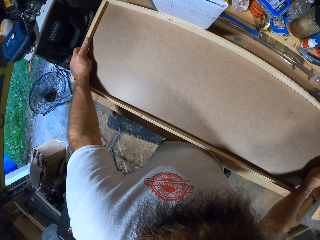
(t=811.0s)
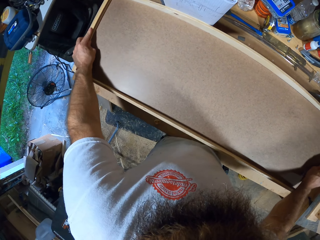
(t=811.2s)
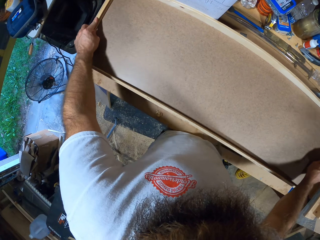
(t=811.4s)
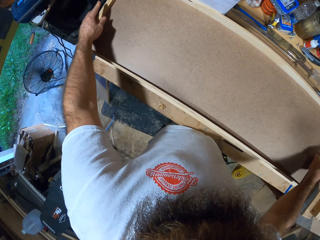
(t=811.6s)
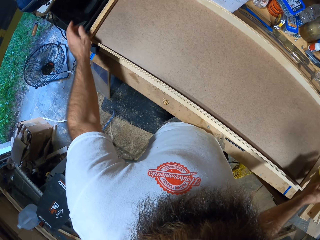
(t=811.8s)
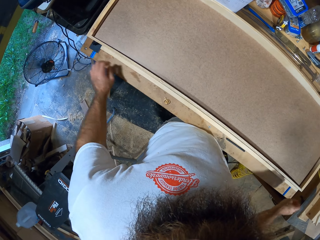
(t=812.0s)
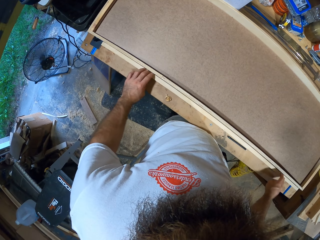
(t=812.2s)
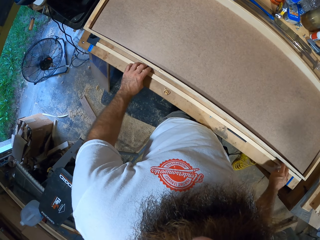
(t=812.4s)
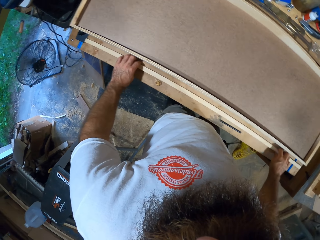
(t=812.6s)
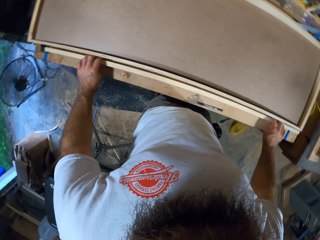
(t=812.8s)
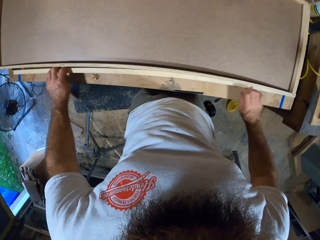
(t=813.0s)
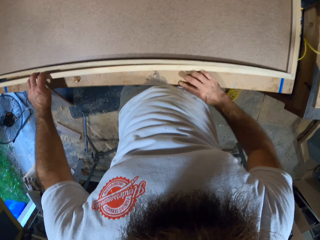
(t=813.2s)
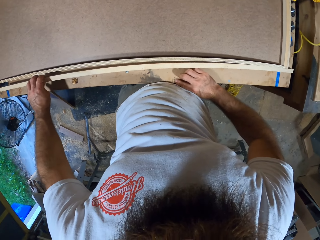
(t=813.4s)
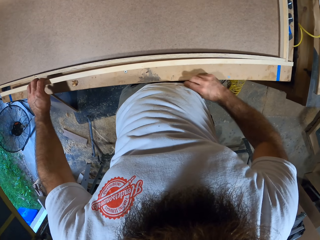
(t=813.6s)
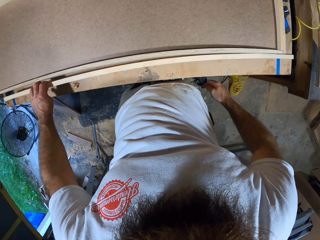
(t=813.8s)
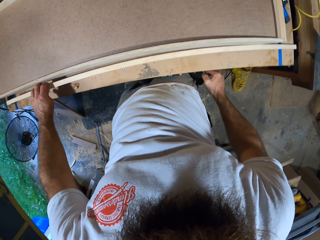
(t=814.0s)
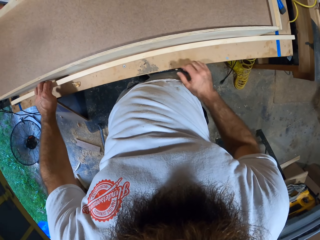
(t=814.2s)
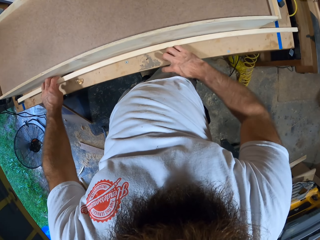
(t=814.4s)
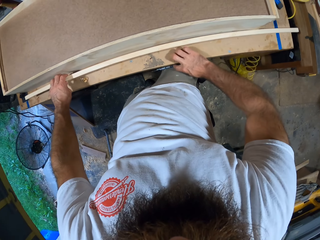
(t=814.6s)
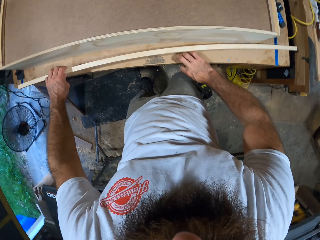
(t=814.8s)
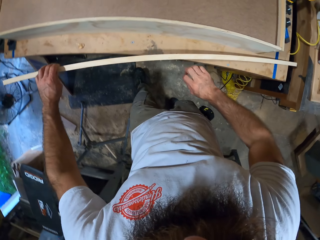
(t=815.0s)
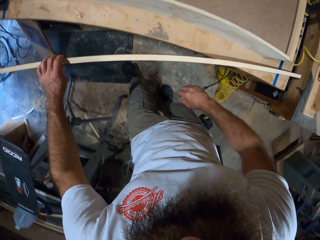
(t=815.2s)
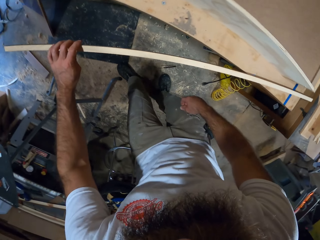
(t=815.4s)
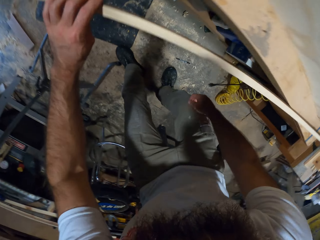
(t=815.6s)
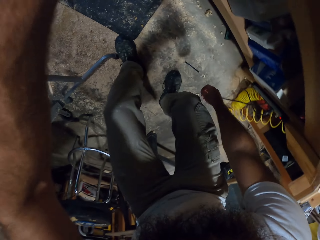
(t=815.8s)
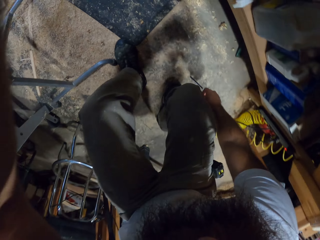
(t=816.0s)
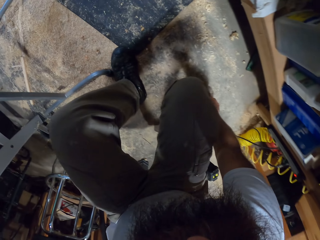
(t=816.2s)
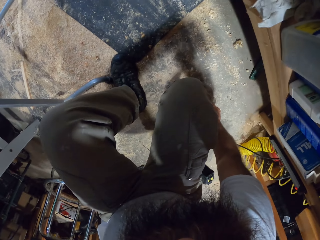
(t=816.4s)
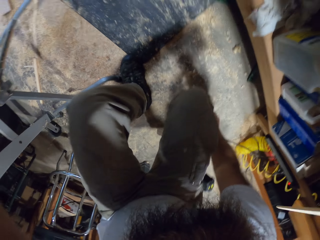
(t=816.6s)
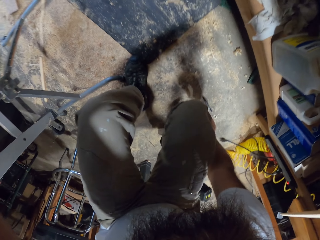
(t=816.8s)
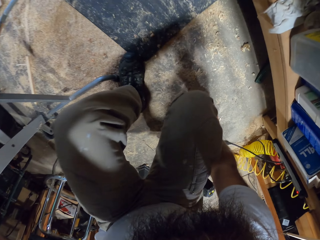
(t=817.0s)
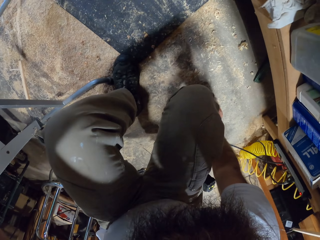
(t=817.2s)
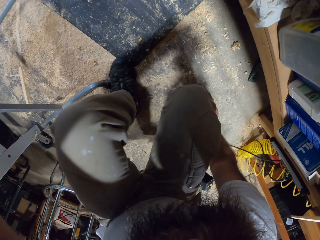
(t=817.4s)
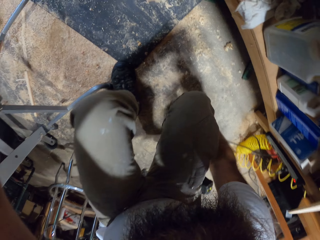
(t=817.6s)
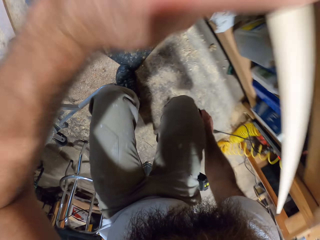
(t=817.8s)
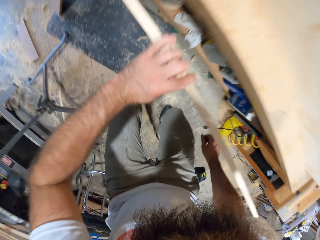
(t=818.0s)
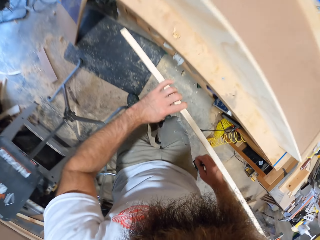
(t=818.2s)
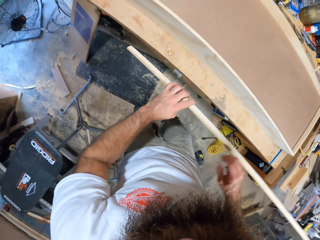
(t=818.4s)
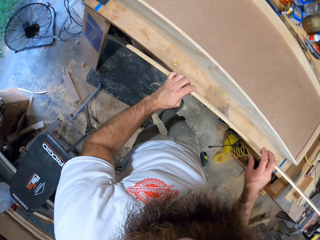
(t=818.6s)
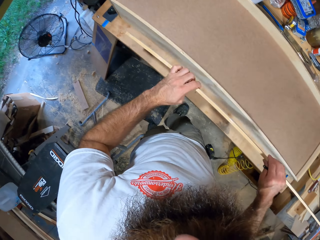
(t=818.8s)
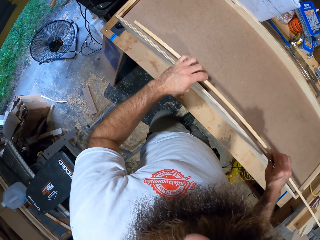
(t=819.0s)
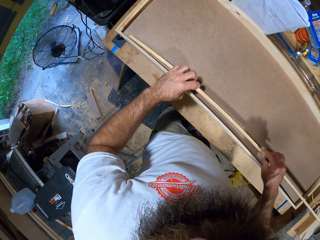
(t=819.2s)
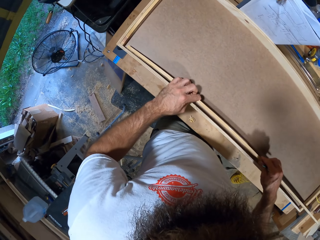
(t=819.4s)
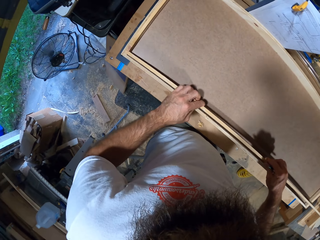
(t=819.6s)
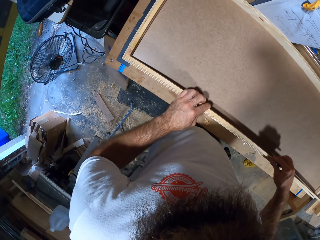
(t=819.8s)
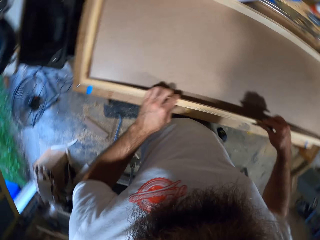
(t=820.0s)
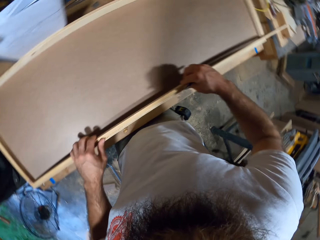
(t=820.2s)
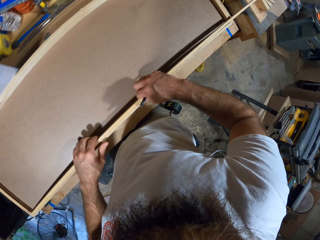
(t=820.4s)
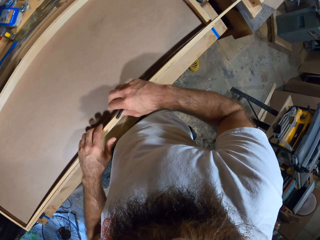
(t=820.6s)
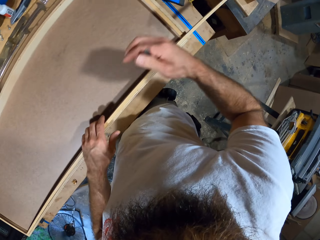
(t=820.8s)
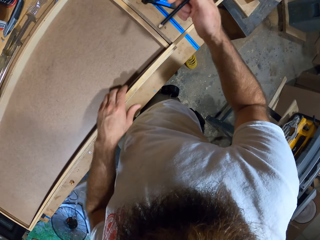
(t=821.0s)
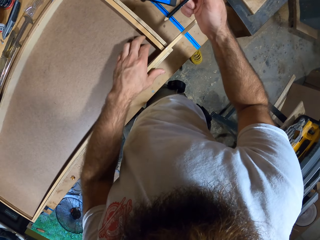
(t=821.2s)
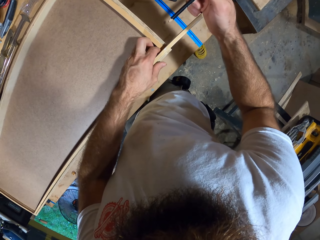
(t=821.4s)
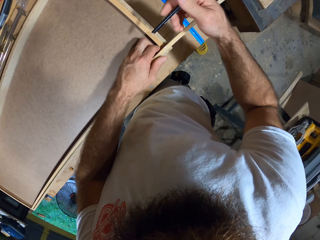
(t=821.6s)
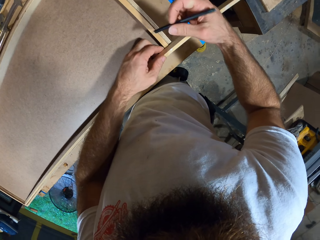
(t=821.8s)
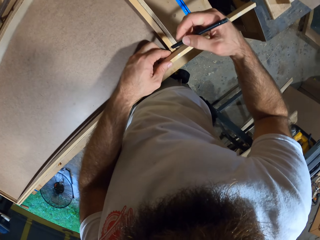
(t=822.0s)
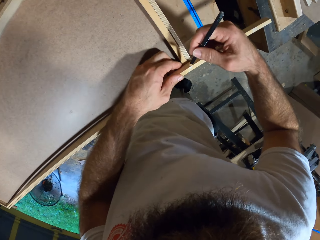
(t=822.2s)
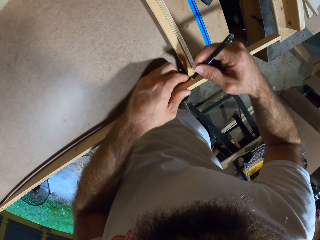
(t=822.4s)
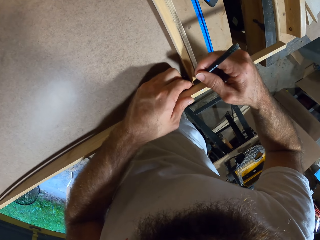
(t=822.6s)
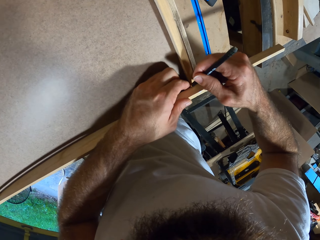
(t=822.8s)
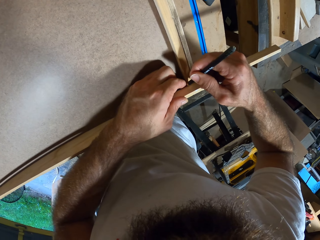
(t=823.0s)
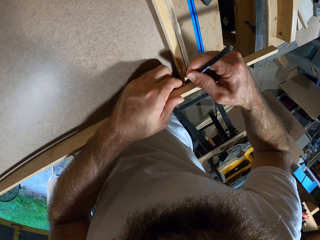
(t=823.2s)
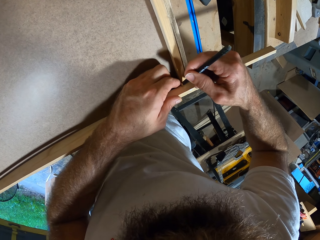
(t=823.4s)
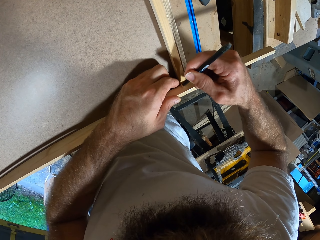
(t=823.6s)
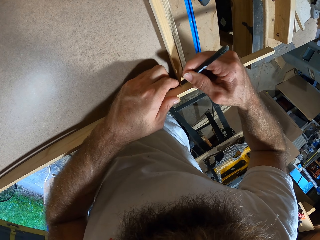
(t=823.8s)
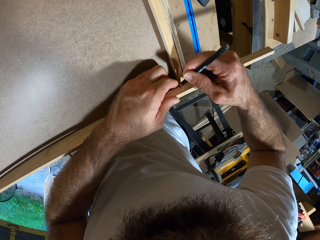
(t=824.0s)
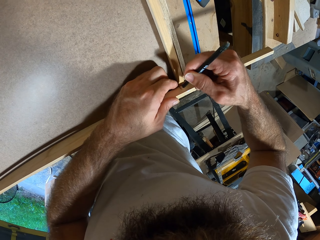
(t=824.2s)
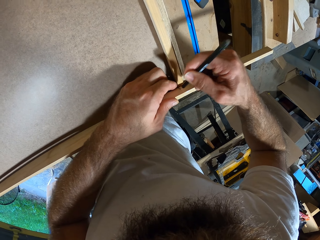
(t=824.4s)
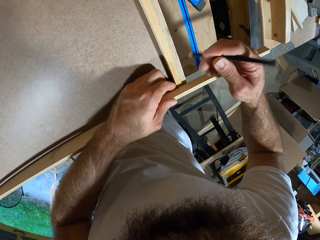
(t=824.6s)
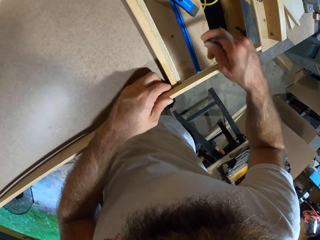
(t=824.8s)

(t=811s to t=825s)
The camera wearer picks up the piece of wood from the table with his left hand. He picks up the pencil from the floor with his right hand. He places the piece of wood on the box with both hands. He marks the piece of wood with the pencil in his right hand.

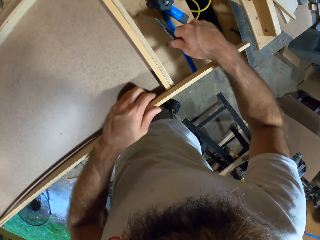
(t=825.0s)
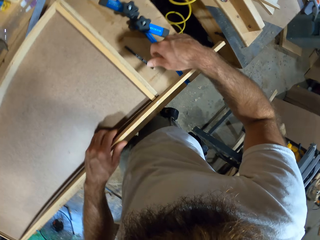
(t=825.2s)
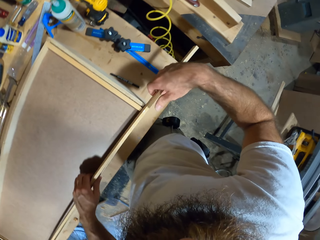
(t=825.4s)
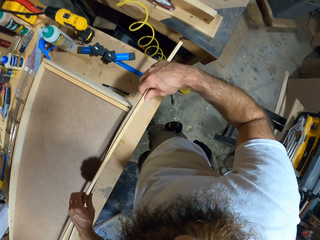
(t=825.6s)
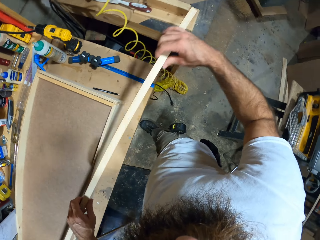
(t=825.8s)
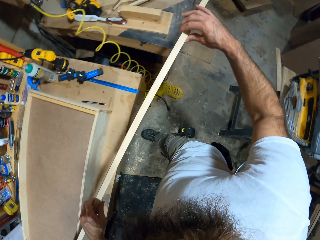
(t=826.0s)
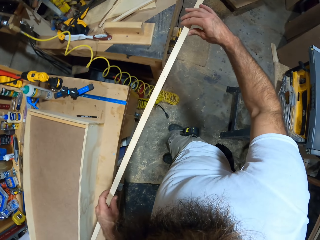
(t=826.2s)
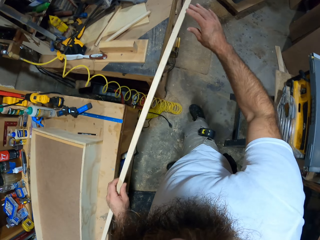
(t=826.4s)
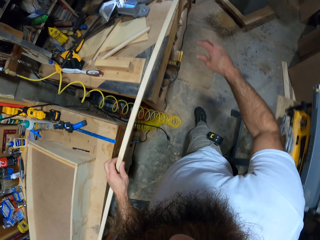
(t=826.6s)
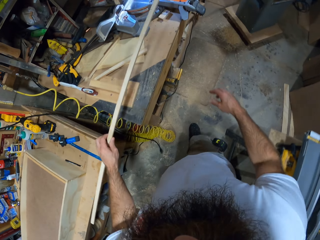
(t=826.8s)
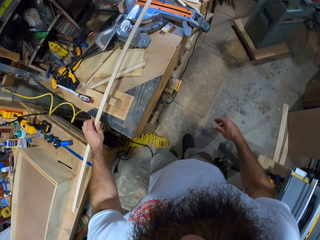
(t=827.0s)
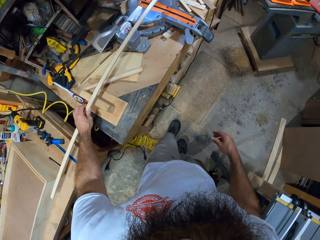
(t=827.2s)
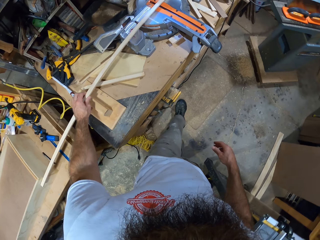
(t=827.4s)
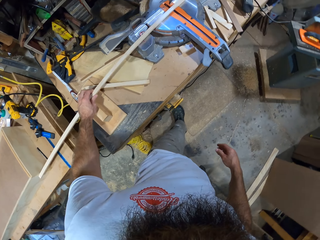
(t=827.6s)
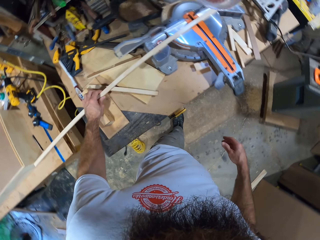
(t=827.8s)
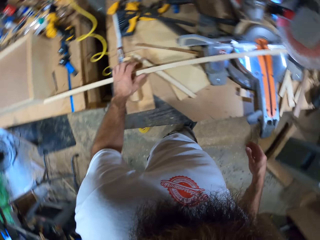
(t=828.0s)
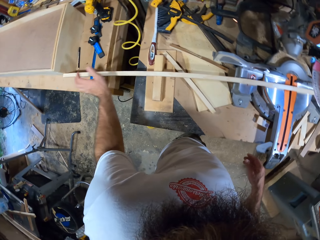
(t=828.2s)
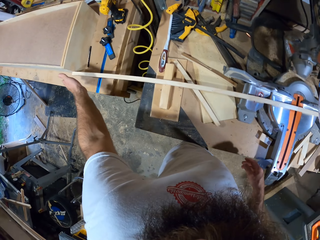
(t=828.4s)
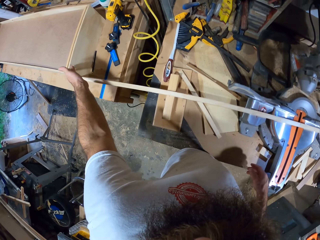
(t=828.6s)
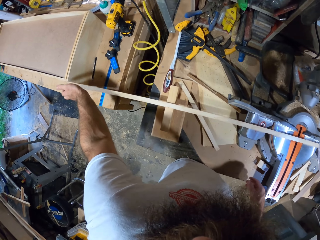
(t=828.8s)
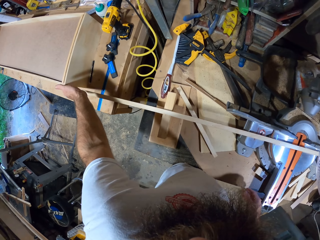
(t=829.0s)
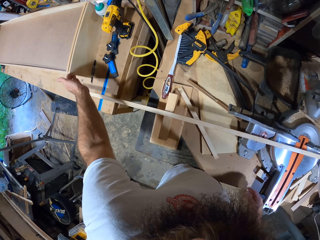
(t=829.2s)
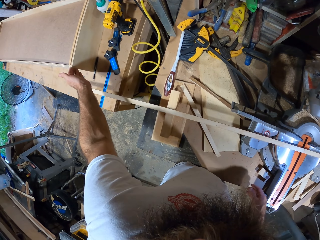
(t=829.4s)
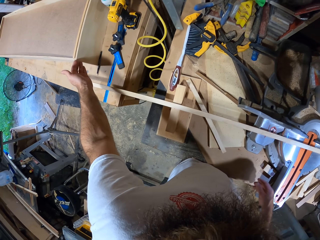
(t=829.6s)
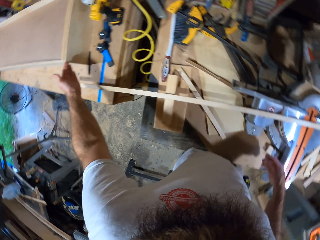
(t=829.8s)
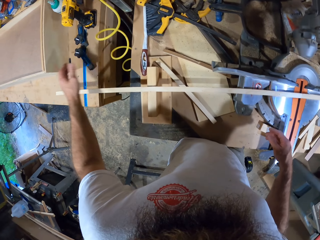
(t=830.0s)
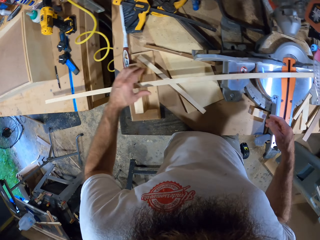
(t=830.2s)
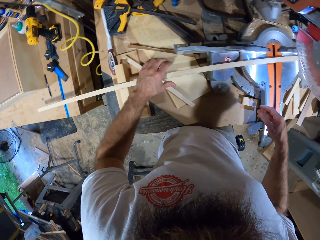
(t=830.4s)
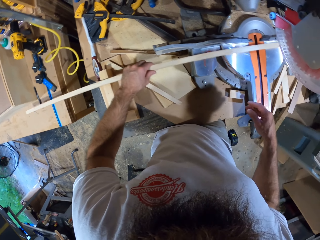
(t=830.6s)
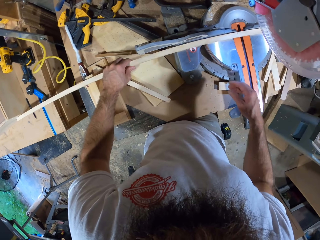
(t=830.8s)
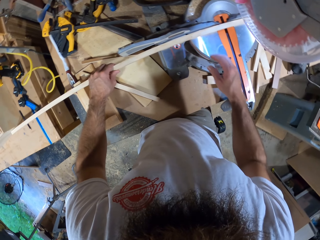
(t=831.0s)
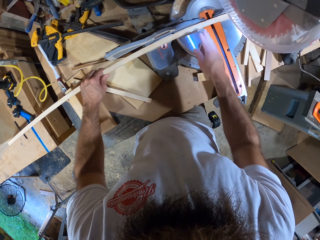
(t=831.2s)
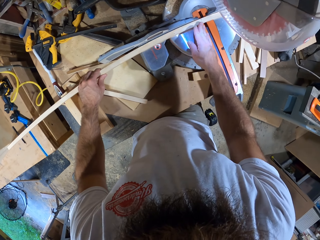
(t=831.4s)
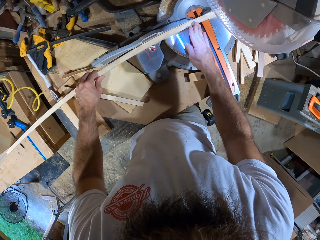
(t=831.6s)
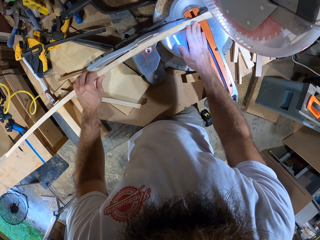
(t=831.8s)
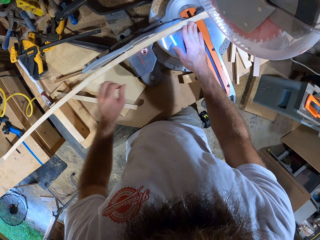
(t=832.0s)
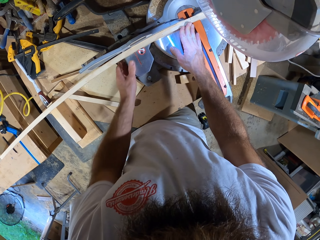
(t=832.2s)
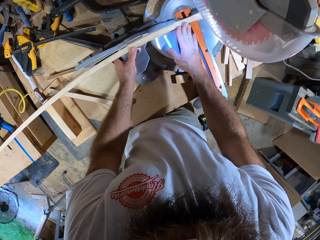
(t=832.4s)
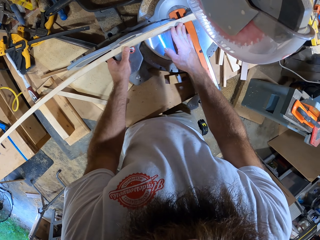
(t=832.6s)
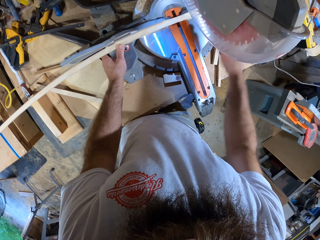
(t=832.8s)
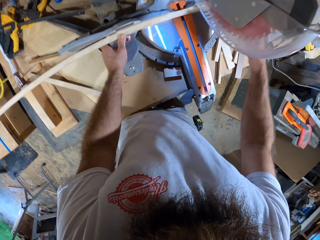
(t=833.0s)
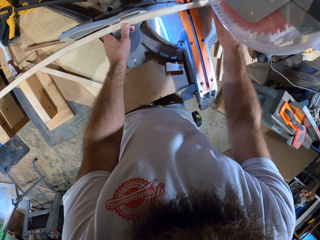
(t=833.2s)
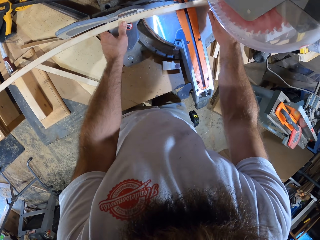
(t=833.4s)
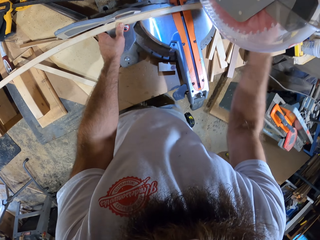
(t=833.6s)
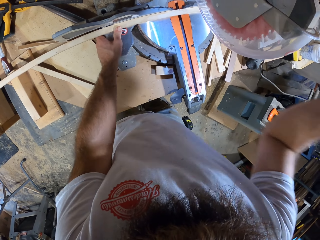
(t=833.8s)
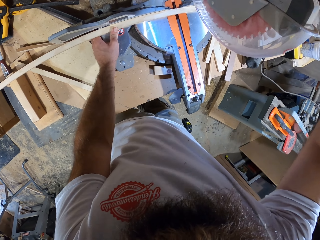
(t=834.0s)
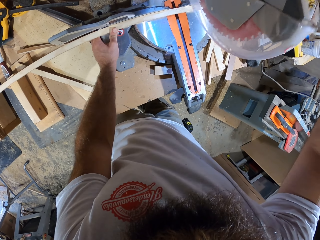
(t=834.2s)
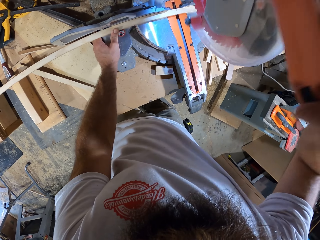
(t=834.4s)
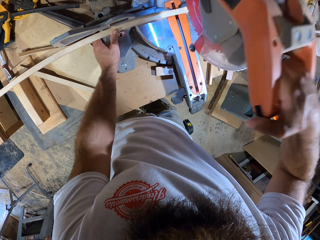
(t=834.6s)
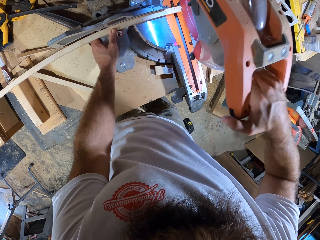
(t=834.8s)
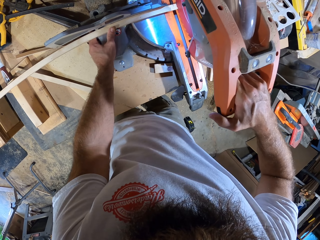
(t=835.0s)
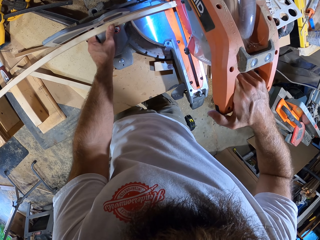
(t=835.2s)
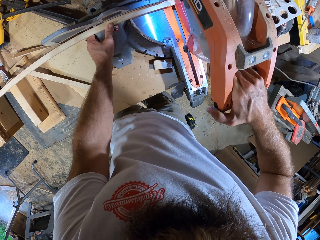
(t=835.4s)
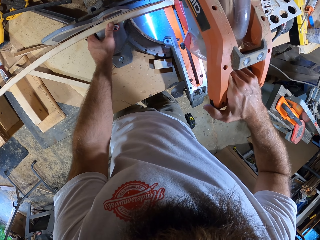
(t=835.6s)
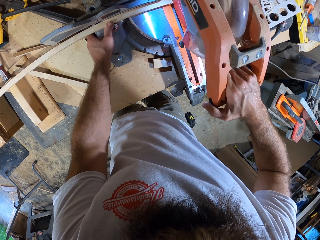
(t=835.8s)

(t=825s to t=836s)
The camera wearer takes the stick from the wooden box with his hands. He keeps the stick on a mitre saw table with his left hand. He adjusts the wooden box on the table with his left hand. He adjusts the stick on the mitre saw table with his left hand. He cuts wood. He pulls down the trigger saw on the stick with his right hand.
